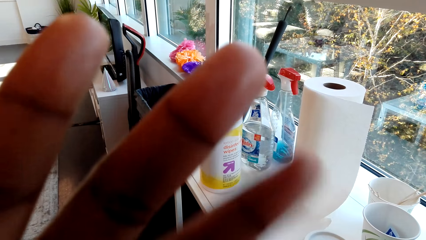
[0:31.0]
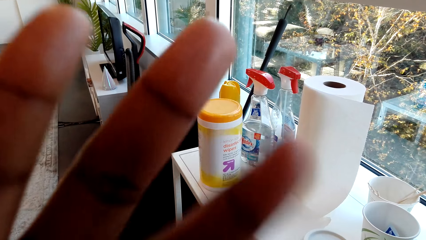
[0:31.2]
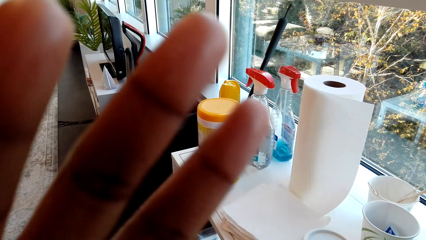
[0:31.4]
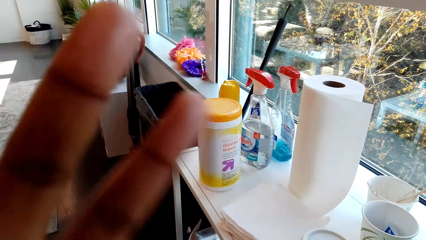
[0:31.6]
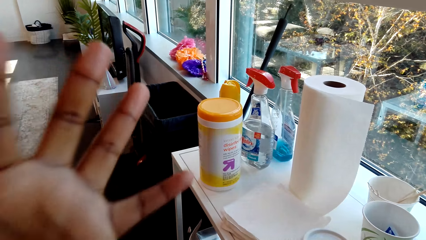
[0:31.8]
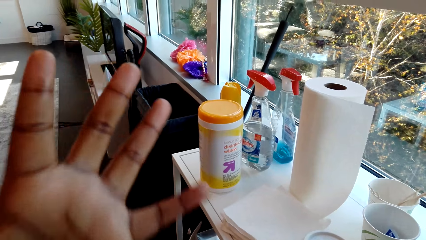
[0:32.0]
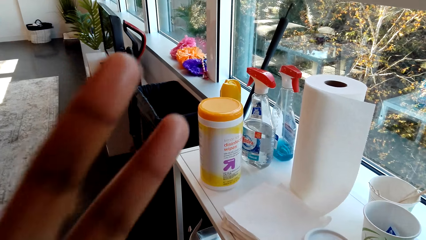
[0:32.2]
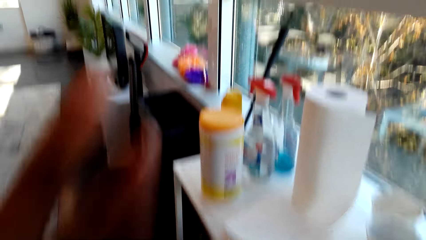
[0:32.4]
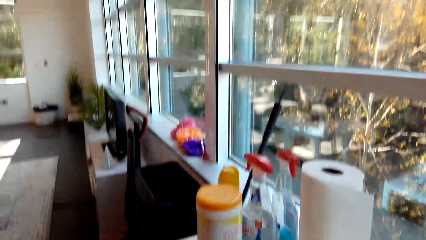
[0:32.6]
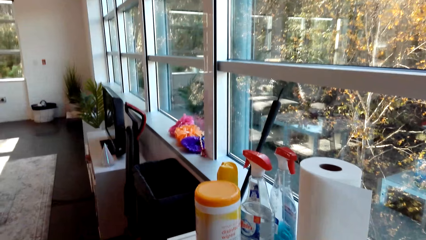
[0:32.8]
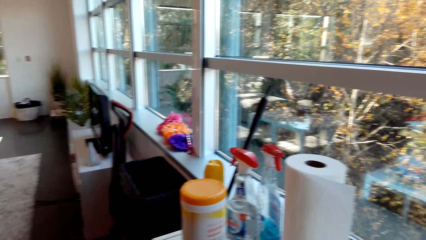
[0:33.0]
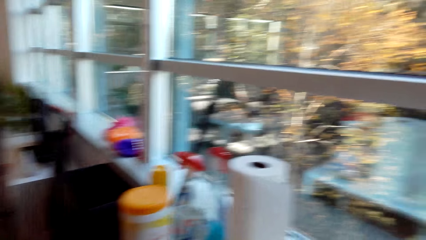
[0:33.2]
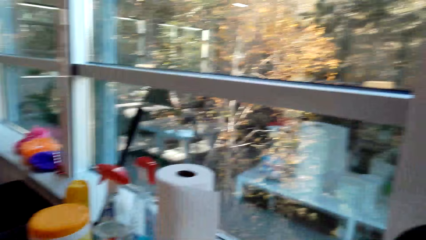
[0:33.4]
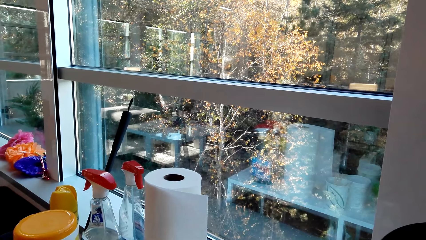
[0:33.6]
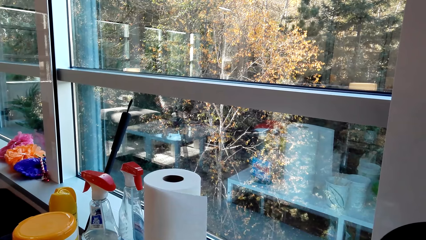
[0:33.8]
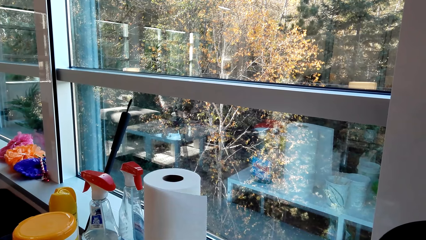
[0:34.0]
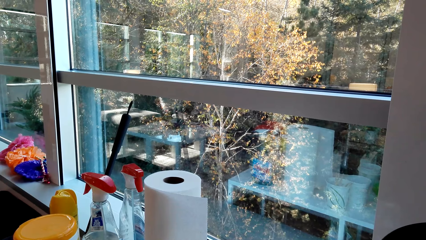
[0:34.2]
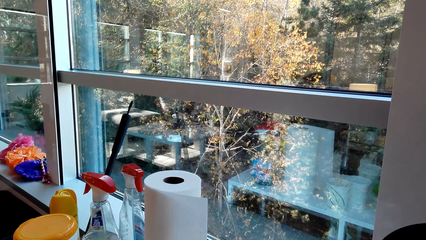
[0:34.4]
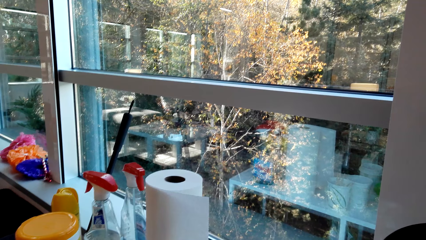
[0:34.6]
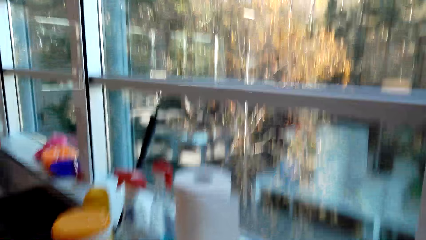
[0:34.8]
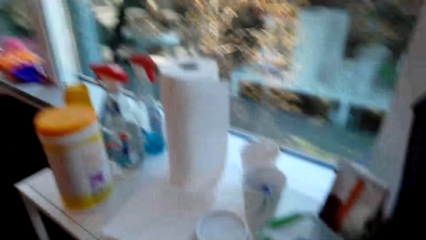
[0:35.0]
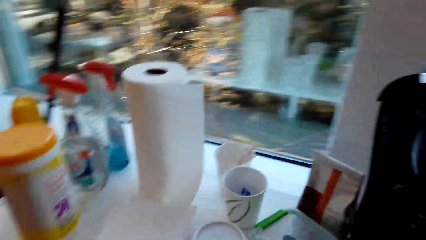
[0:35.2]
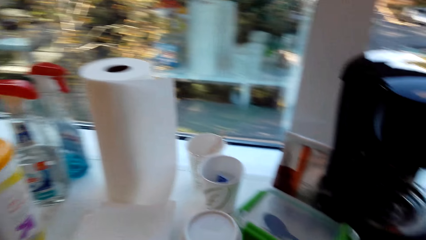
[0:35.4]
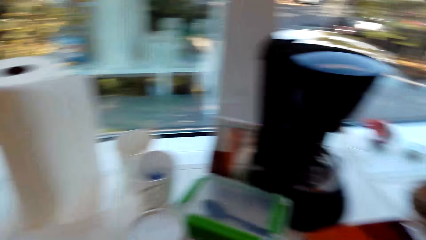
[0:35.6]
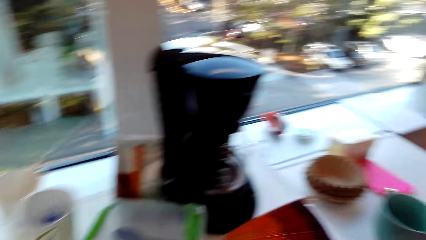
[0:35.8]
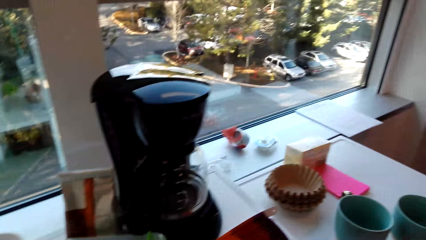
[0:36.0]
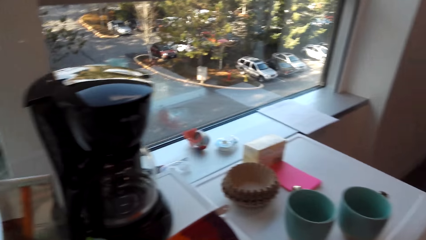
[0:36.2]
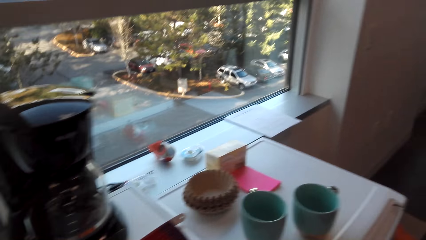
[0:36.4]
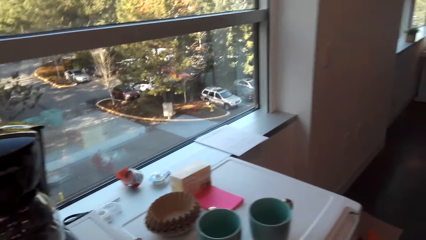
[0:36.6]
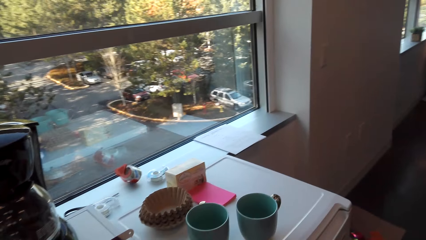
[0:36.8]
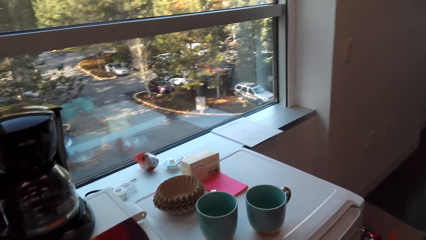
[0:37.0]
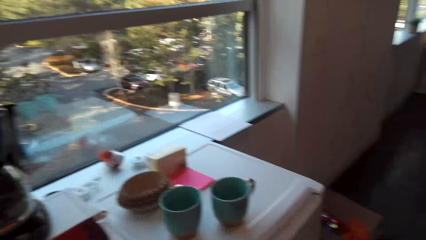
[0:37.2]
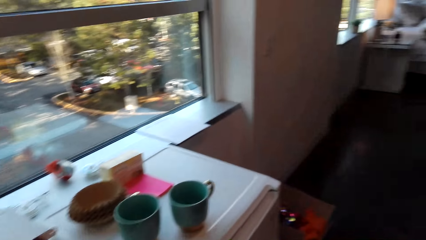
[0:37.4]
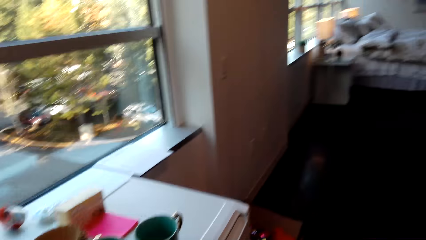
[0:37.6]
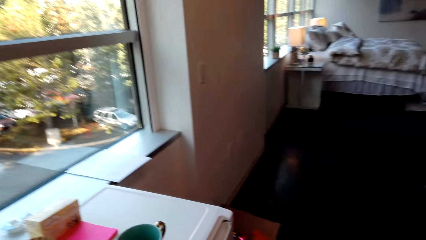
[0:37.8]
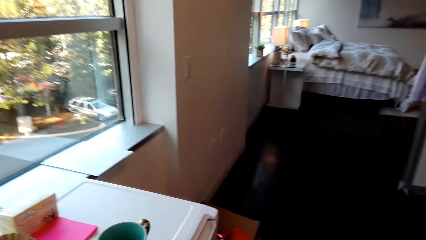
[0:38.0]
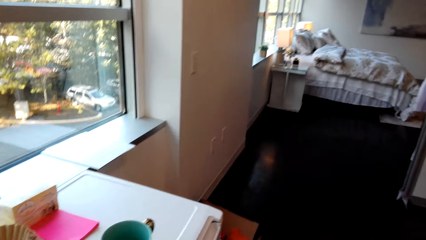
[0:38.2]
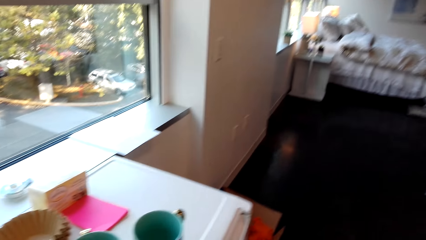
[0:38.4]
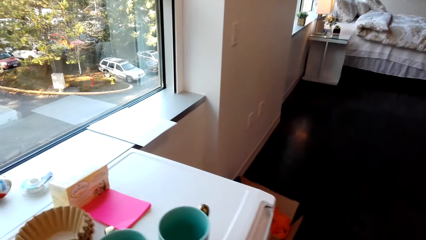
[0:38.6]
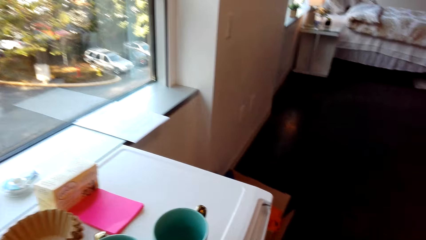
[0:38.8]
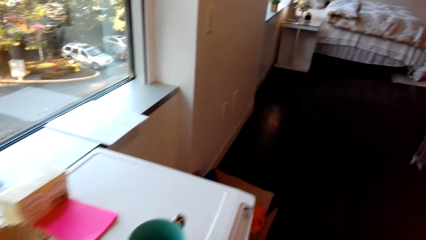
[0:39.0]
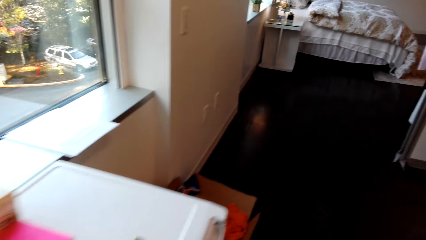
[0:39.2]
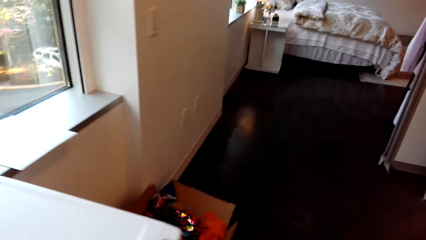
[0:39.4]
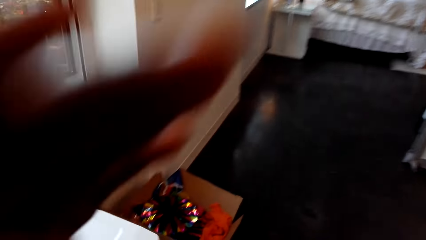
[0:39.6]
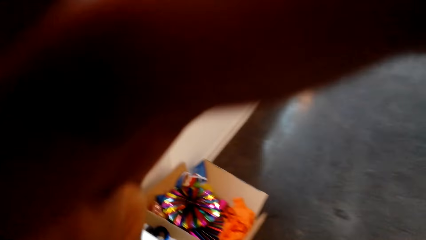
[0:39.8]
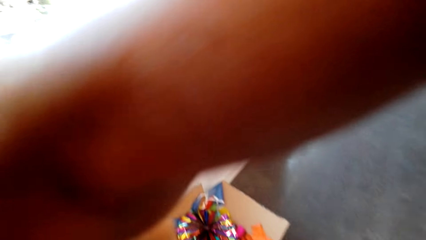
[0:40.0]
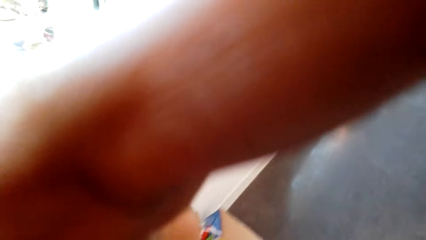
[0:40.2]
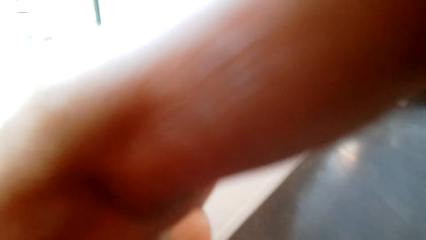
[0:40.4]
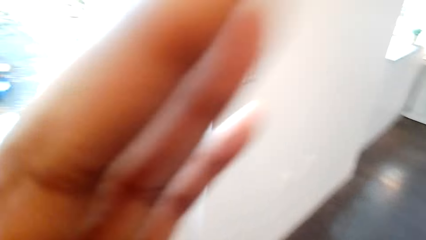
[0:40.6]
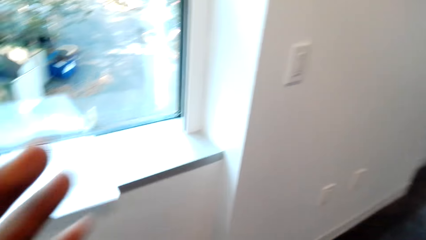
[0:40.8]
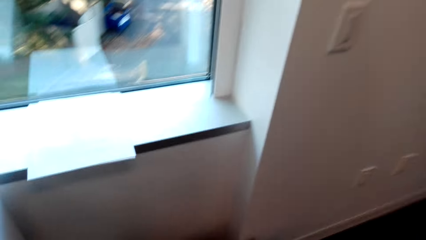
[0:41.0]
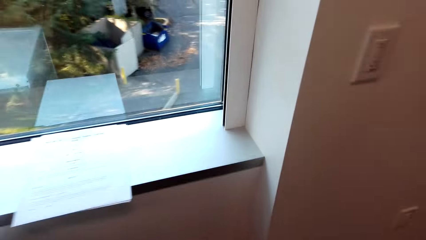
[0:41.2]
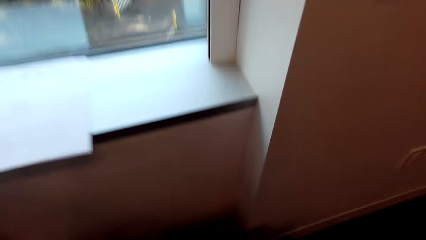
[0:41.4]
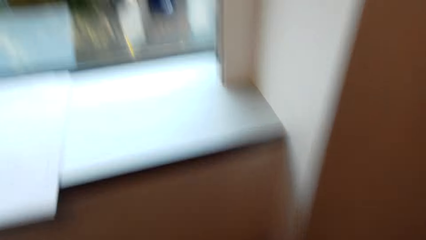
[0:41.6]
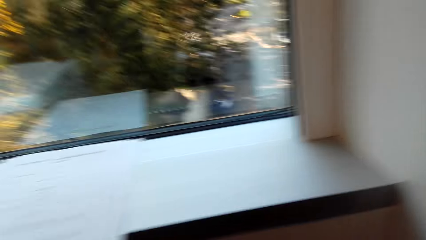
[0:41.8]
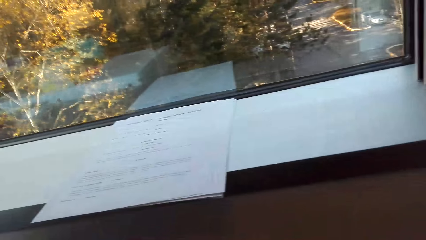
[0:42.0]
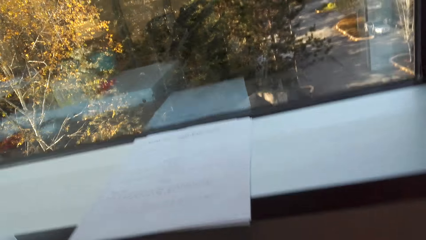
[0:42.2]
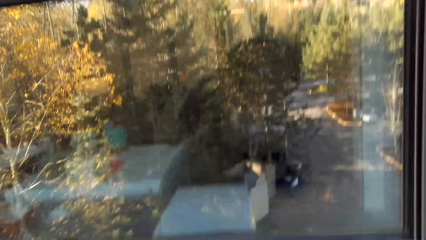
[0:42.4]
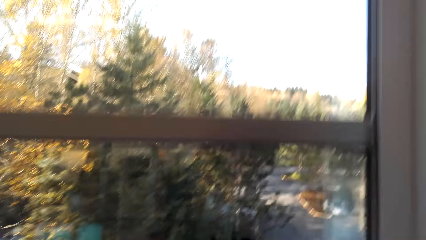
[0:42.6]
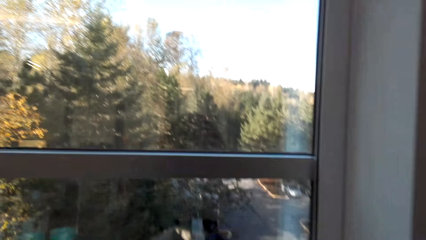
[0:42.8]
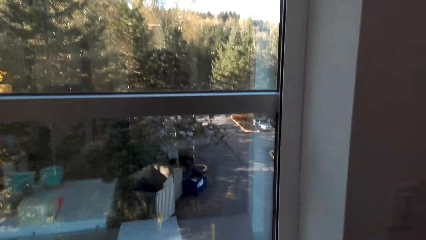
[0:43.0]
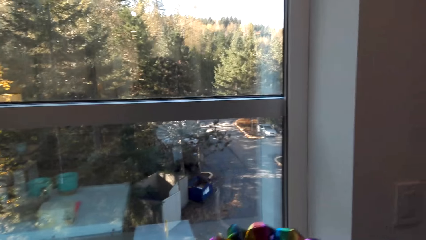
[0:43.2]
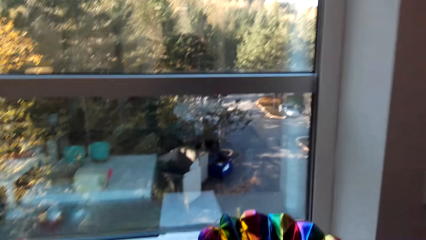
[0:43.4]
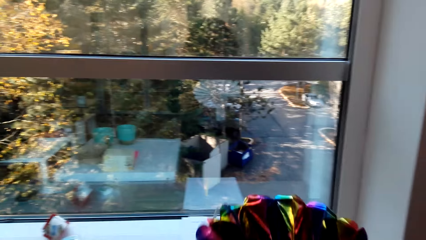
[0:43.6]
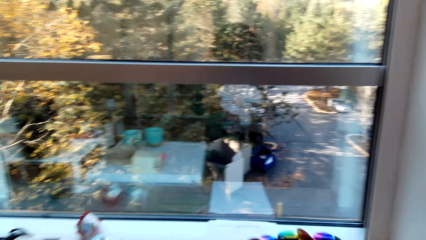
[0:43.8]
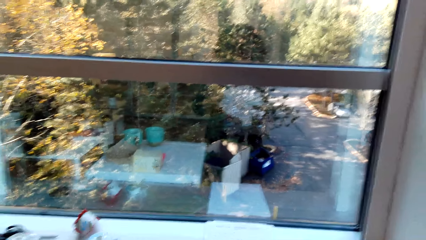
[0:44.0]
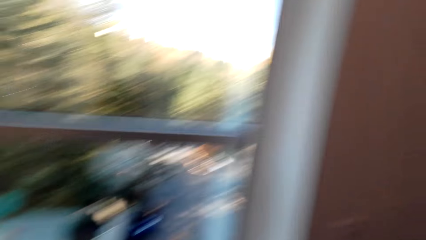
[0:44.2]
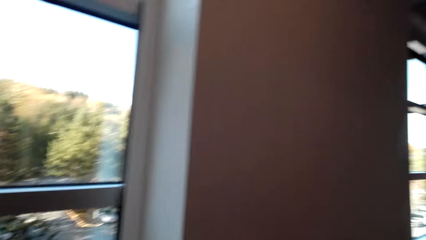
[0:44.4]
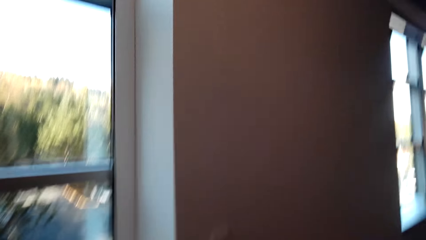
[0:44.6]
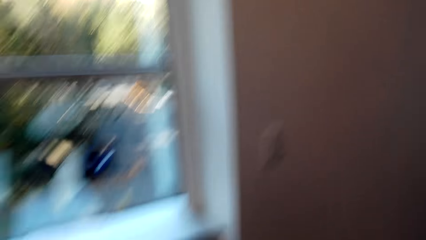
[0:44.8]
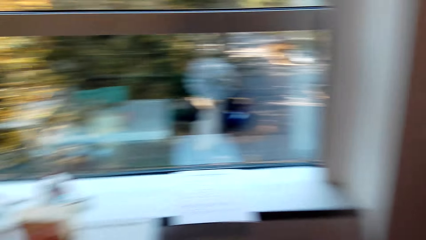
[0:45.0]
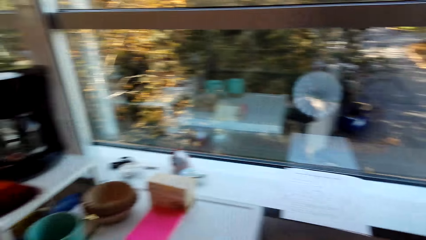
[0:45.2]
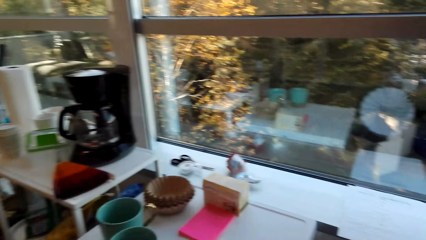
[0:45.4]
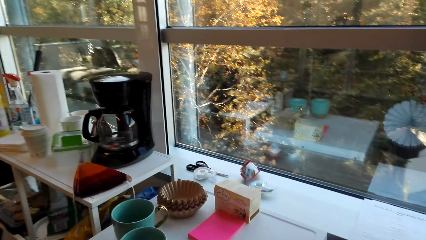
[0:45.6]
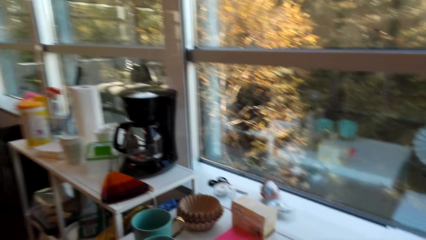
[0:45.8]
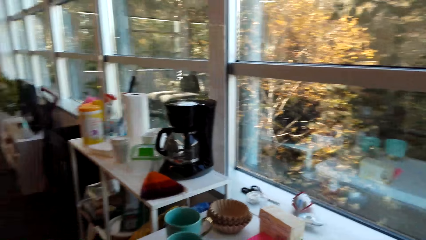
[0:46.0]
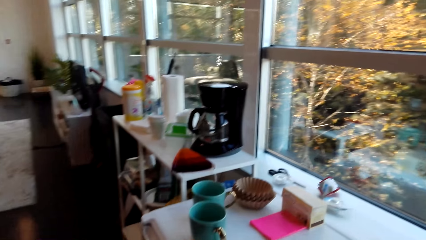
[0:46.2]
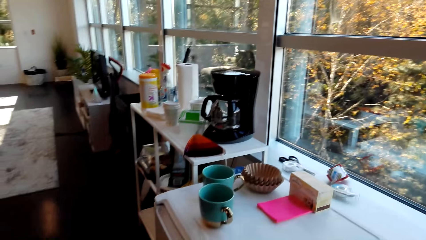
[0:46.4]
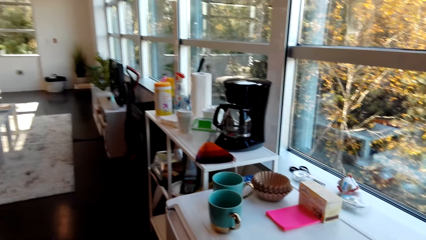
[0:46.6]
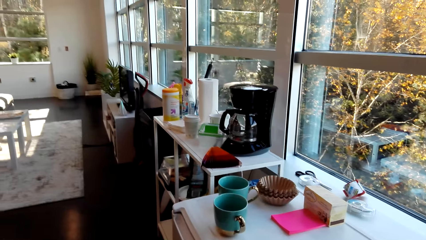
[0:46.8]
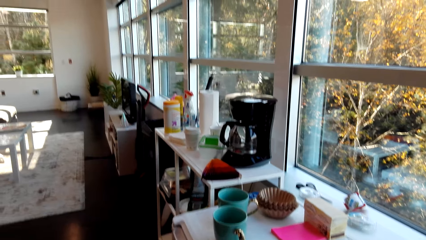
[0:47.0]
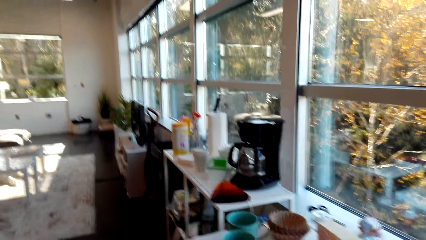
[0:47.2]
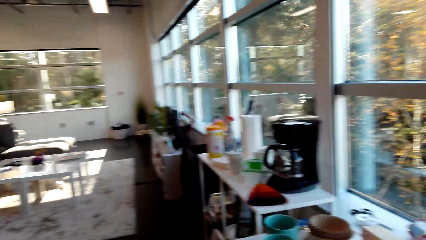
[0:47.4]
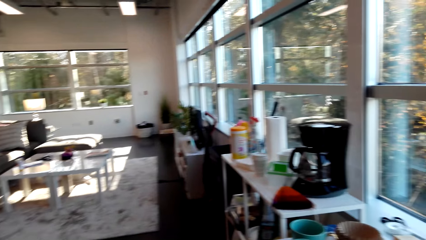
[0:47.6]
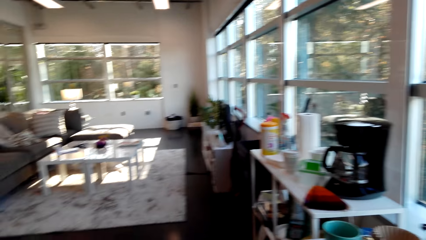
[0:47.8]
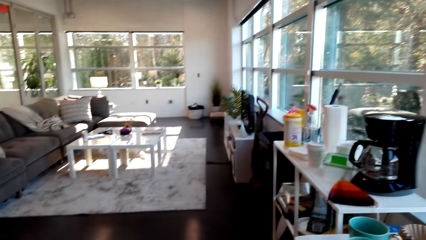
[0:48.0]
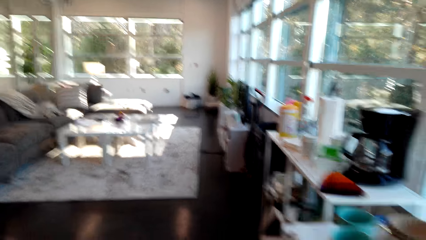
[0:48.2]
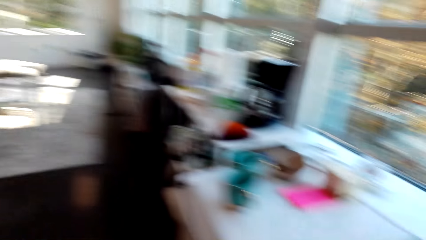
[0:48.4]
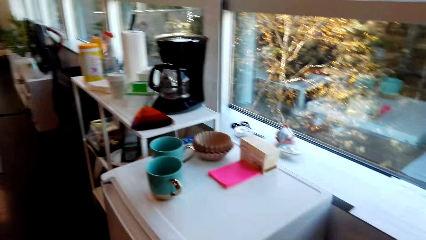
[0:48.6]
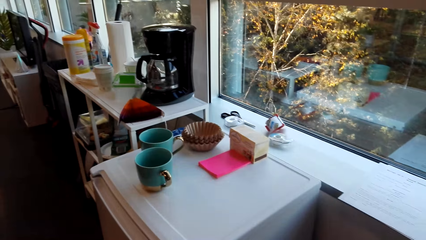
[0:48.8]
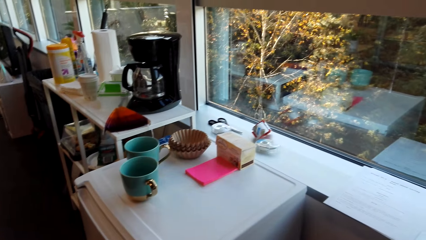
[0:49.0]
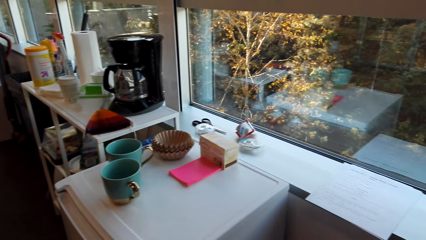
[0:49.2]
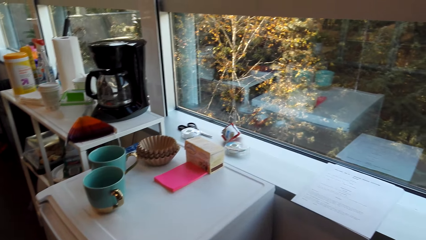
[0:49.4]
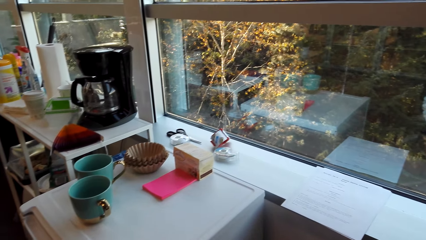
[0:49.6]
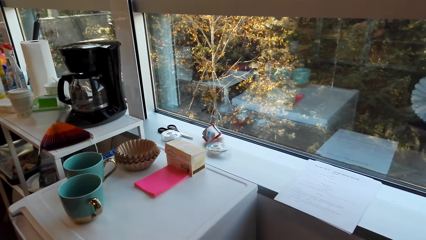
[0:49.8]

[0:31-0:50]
The camera wearer looks on her hand. She turns around. She touches the camera. She picks up the artificial flower or decoration art.
